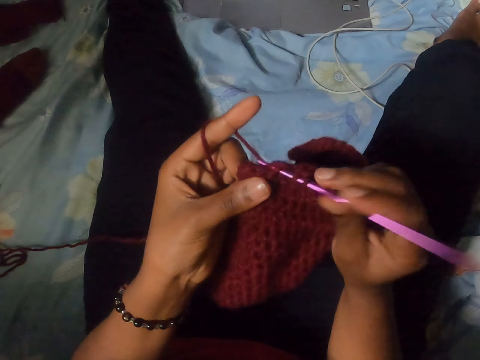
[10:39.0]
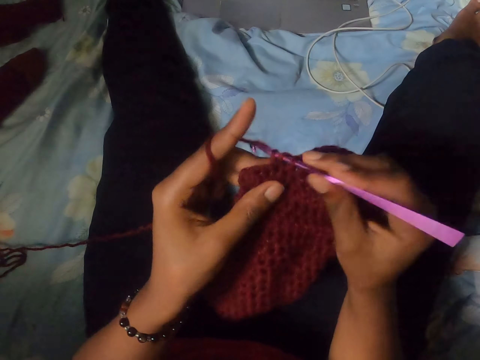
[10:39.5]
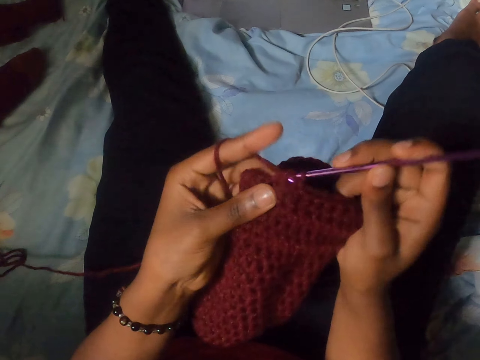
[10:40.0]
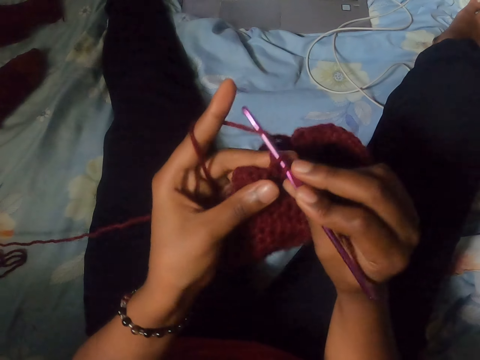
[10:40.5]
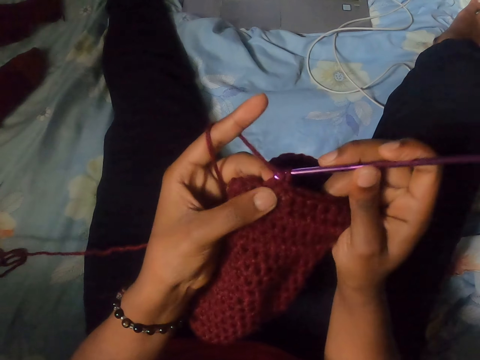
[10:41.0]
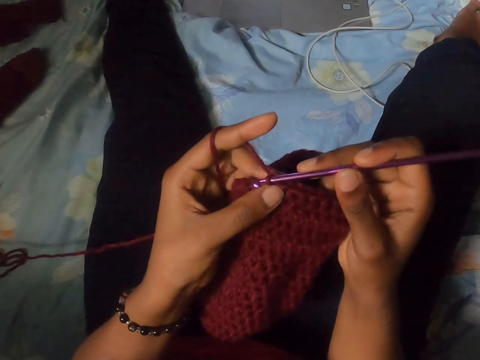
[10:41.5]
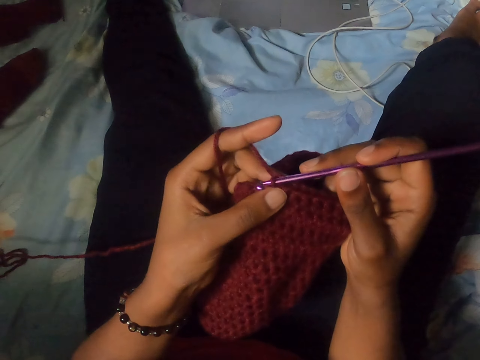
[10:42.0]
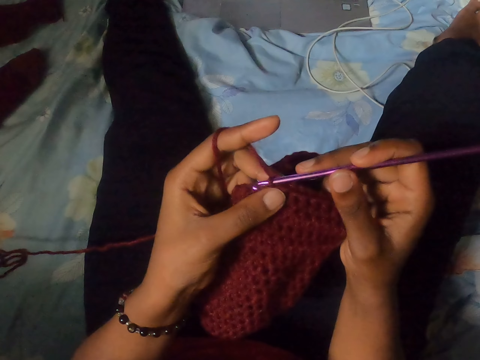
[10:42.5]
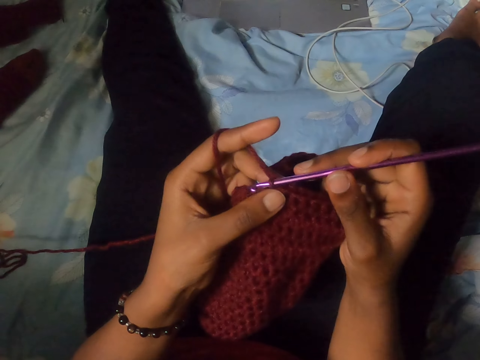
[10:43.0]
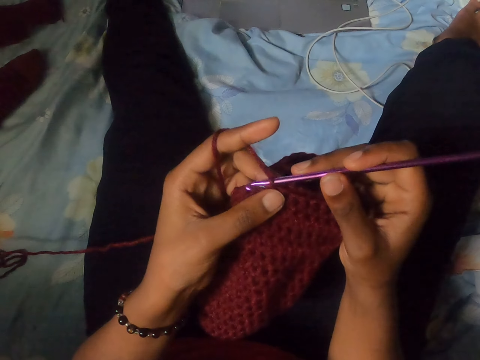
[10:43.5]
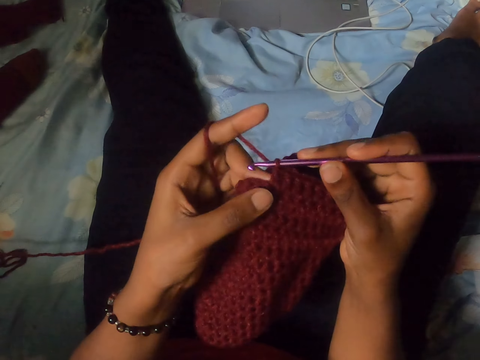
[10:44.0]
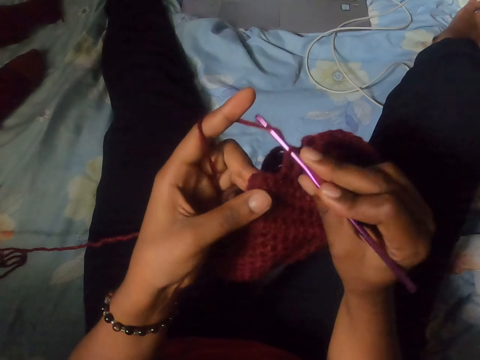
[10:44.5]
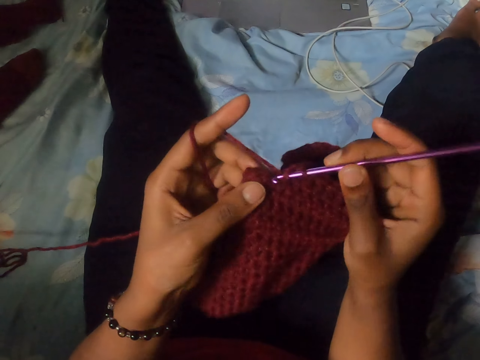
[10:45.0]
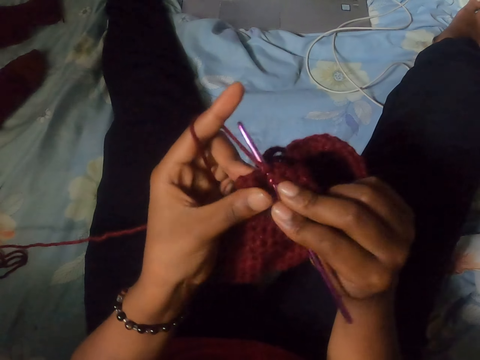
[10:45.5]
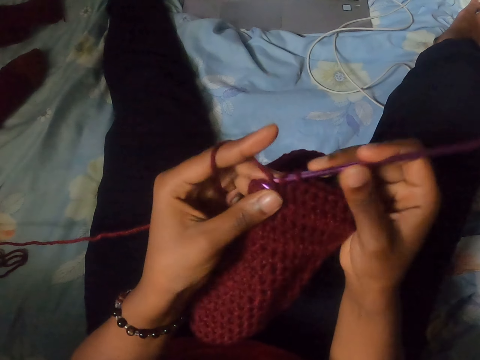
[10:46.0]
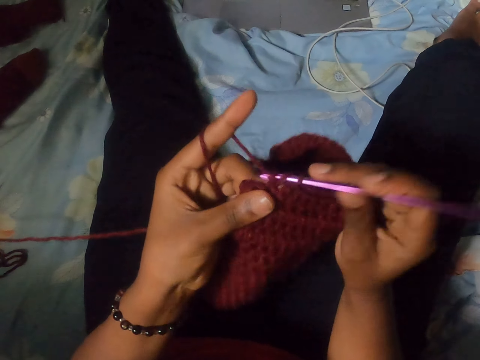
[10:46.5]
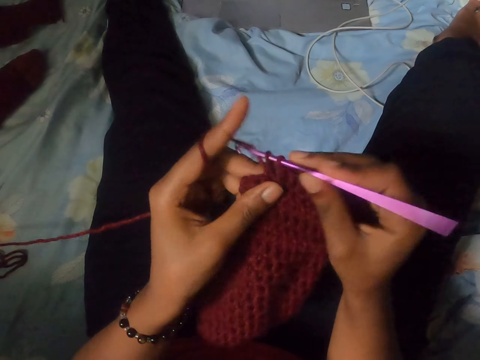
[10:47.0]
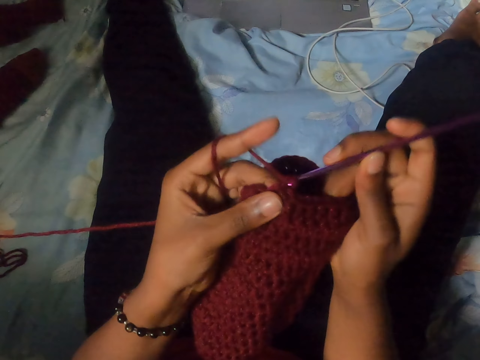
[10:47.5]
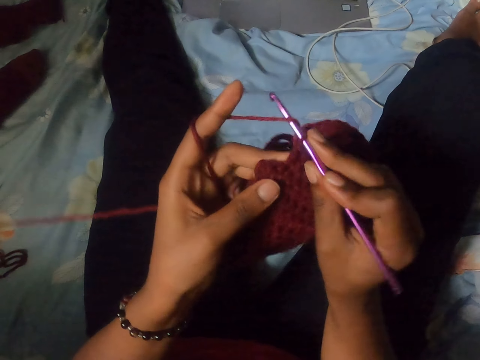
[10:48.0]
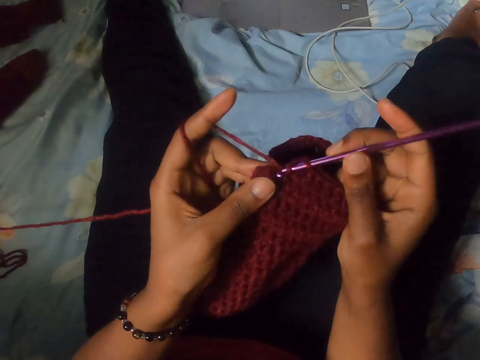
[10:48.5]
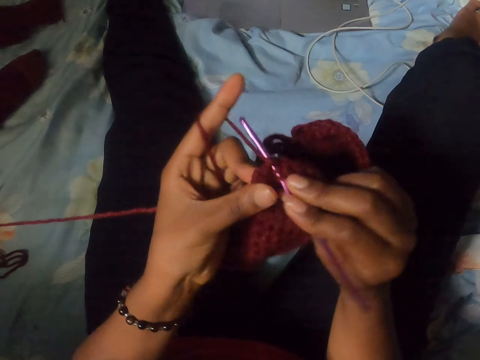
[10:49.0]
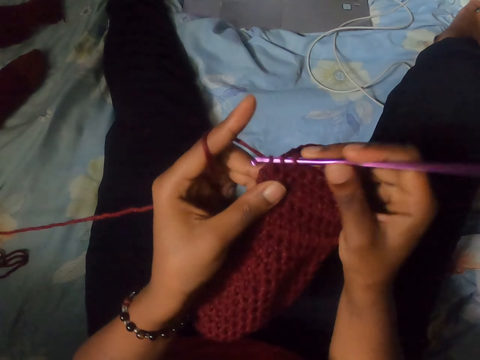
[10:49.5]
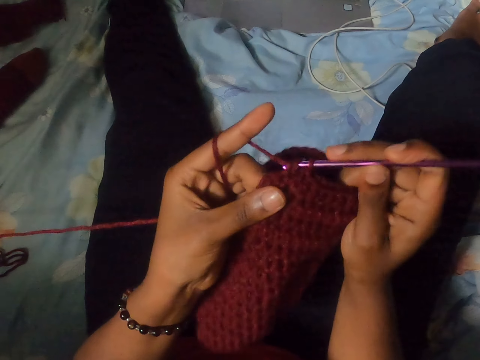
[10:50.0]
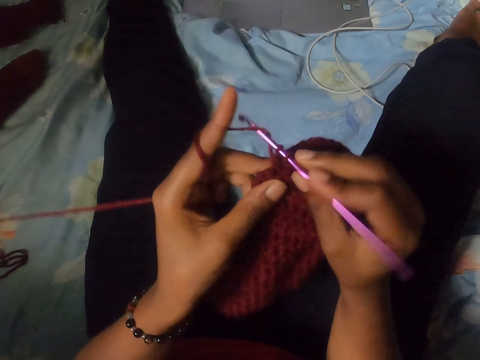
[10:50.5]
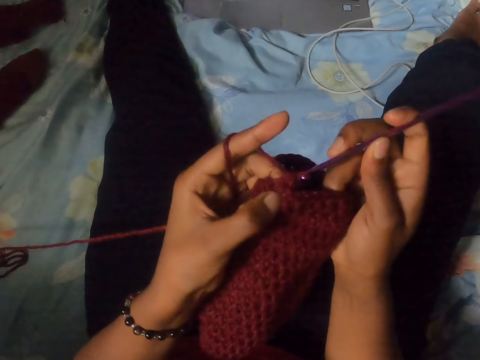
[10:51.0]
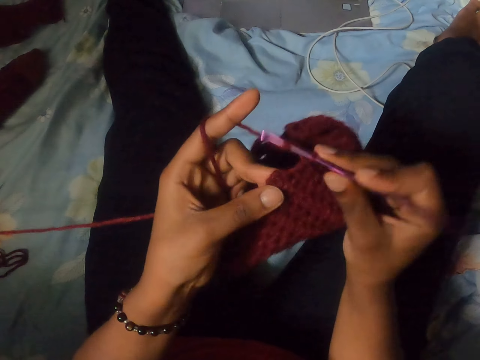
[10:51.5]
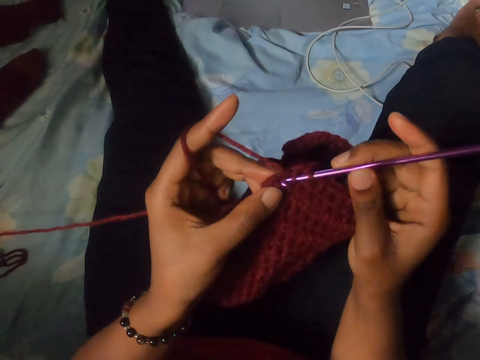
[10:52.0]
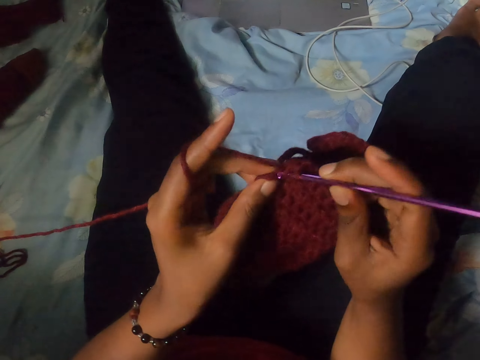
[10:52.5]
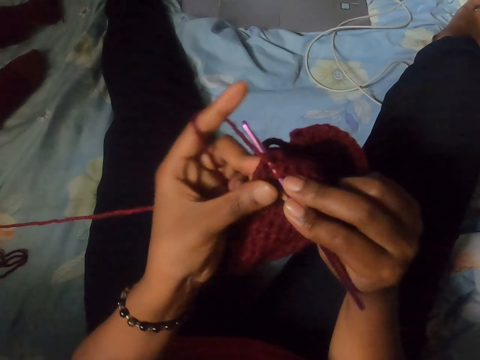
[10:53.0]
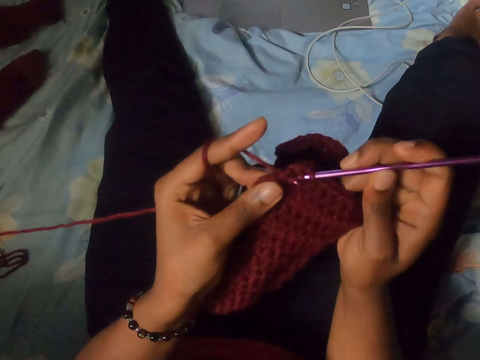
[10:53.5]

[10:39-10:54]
The camera wearer stops knitting. They knit with yarn and a needle.

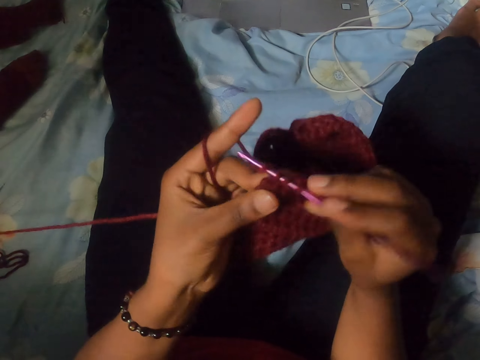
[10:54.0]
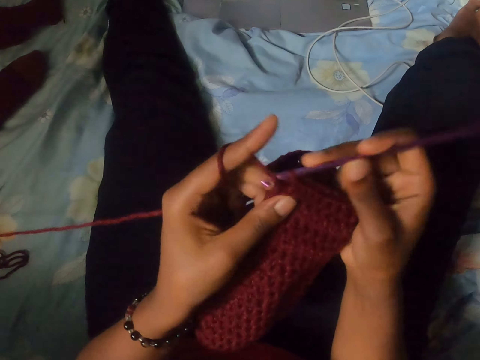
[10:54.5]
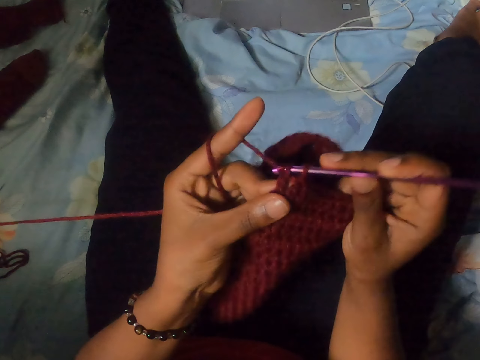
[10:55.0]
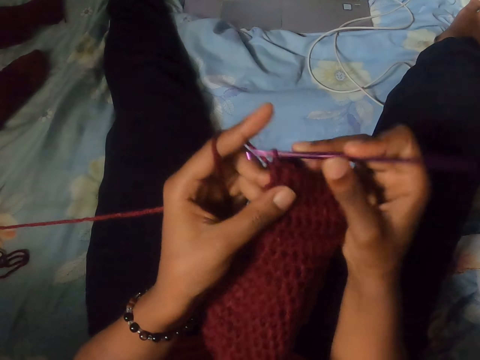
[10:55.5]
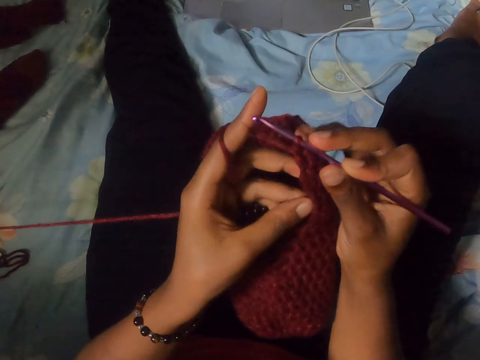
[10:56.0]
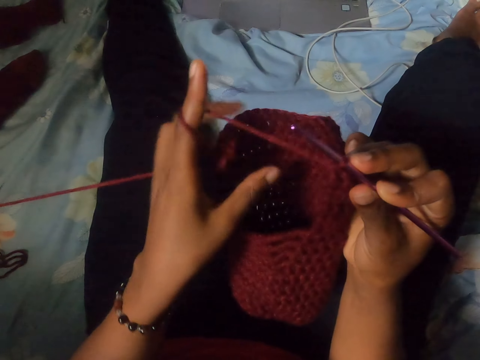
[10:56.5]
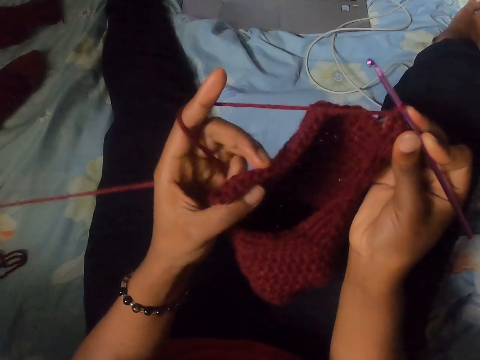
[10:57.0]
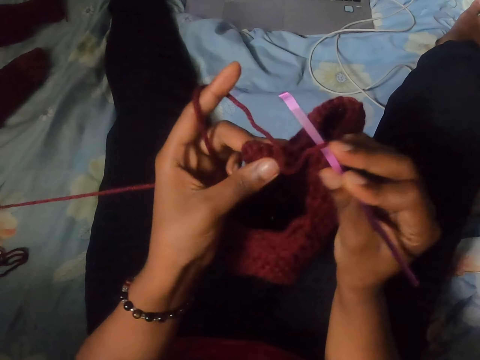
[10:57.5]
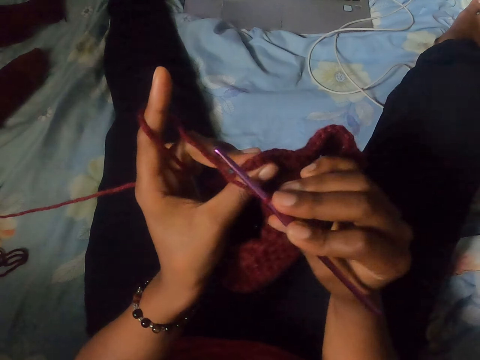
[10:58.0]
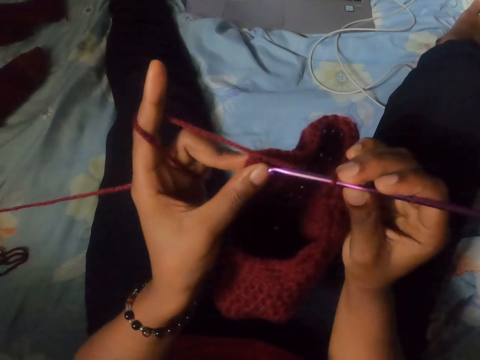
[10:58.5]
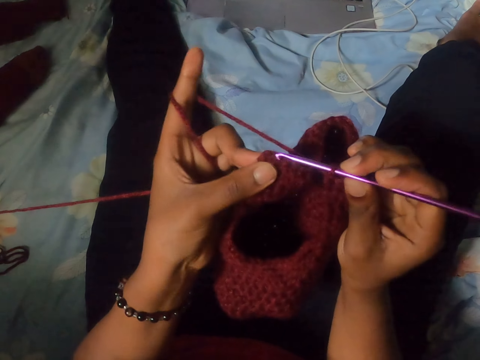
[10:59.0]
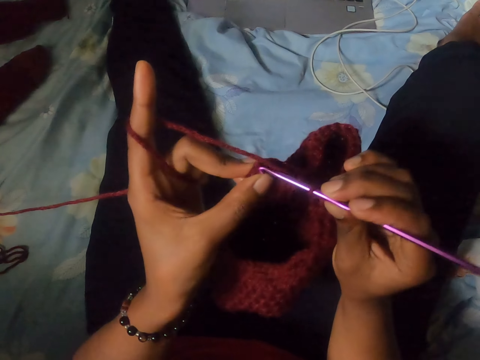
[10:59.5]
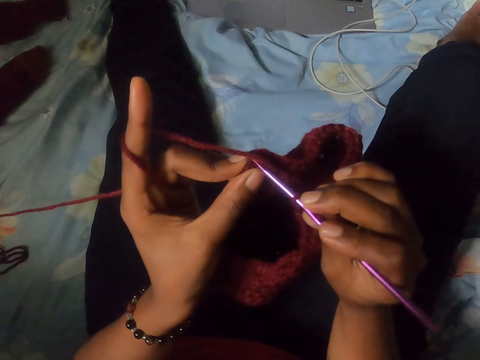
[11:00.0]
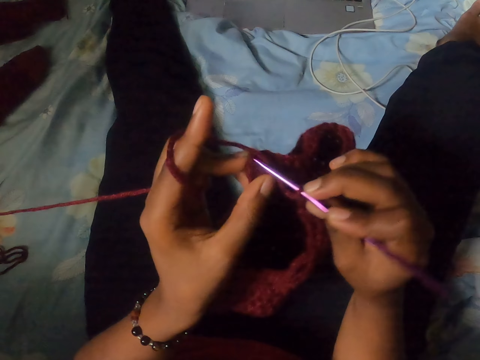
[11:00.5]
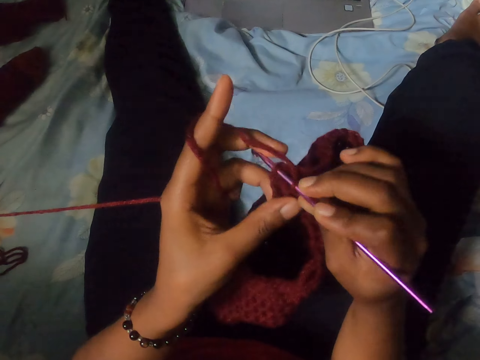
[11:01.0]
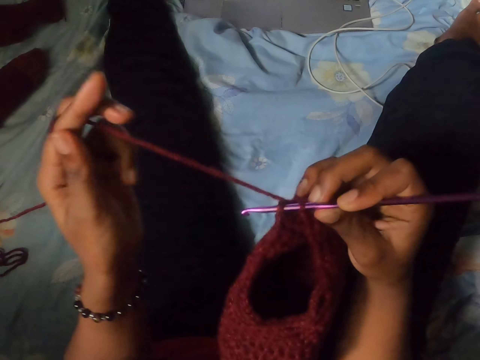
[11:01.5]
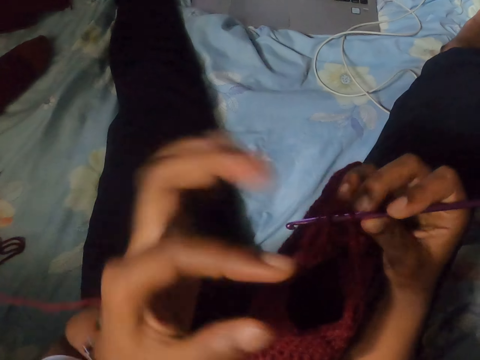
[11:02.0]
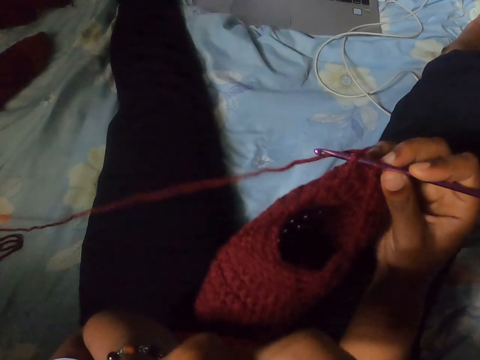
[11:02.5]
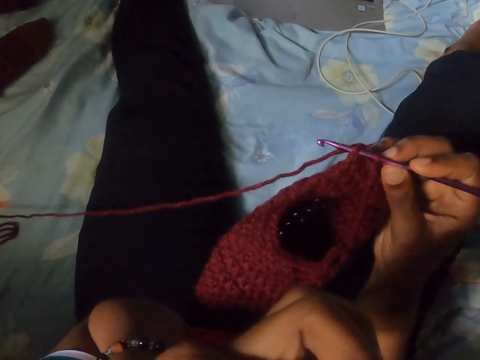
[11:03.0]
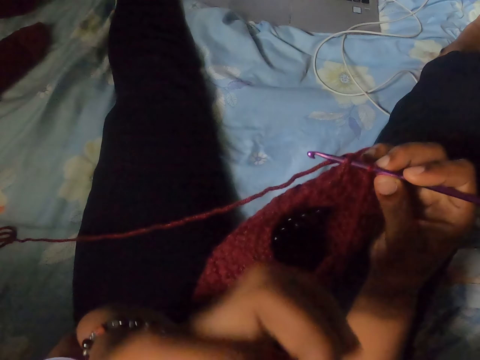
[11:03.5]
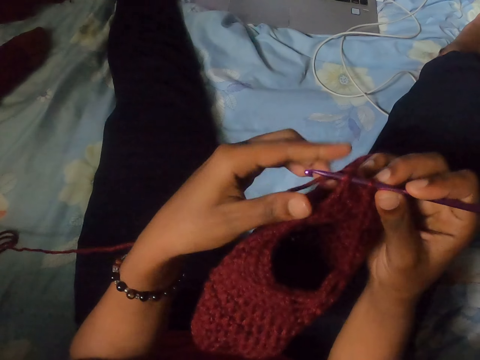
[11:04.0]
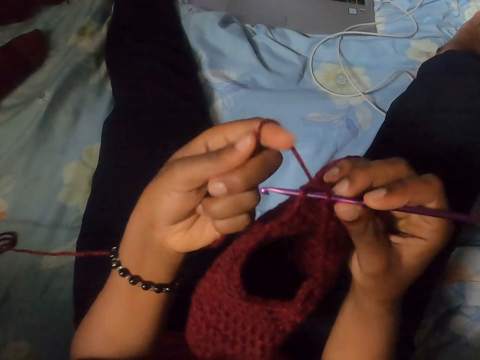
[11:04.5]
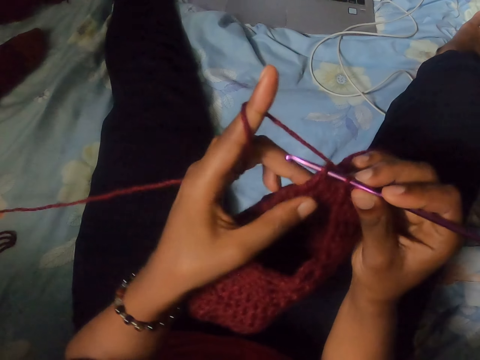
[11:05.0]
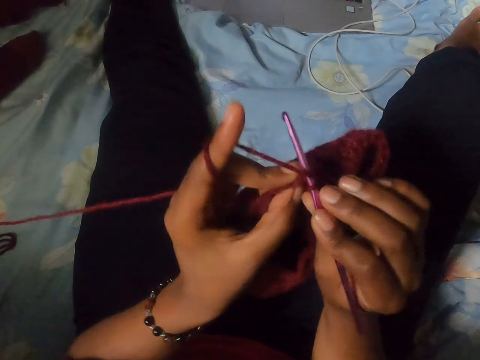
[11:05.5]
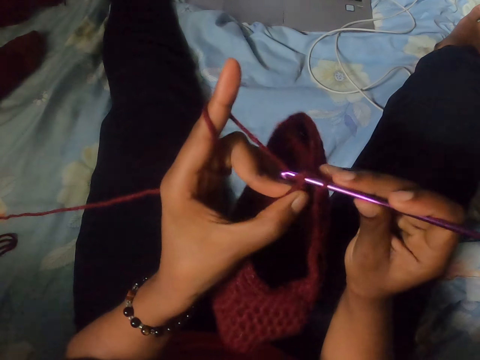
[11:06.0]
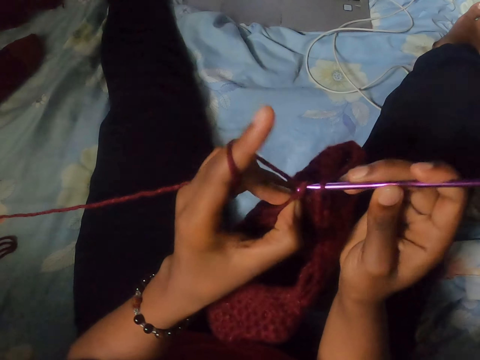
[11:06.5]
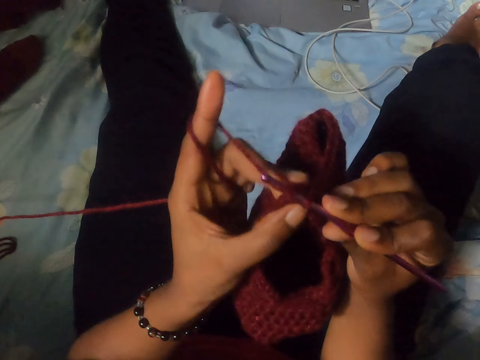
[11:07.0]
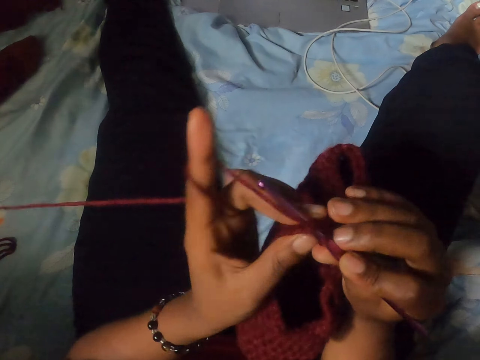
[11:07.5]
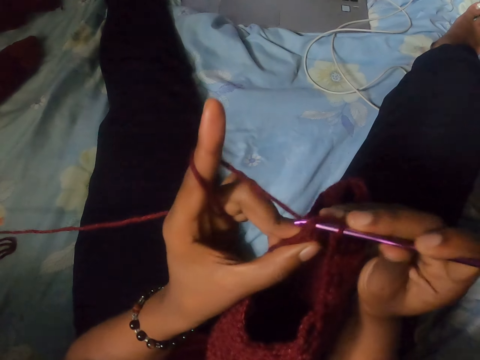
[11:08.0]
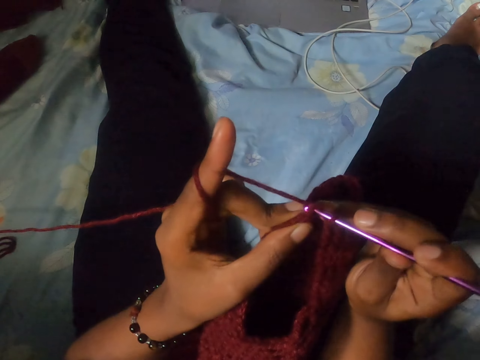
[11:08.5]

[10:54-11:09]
The camera wearer pulls the yarn. They hold a piece of cloth with both hands and adjust the piece of cloth with both hands. They knit with the yarn and a needle. They pull the yarn, drop the yarn and raise the left hand. They lower the left hand. They hold the yarn with the left hand. They roll the yarn on the left finger. They knit with the yarn and the needle.
